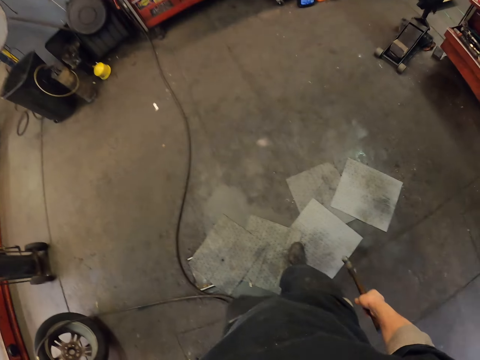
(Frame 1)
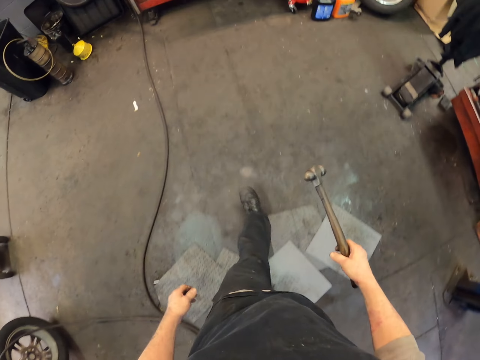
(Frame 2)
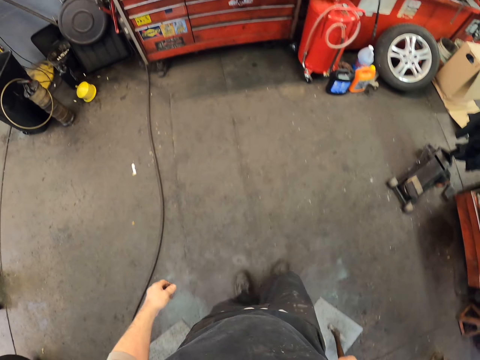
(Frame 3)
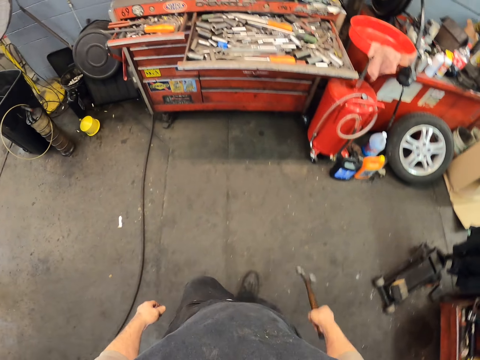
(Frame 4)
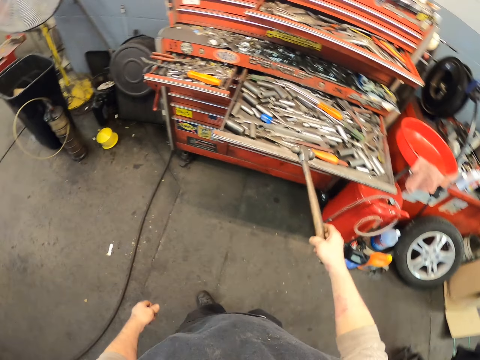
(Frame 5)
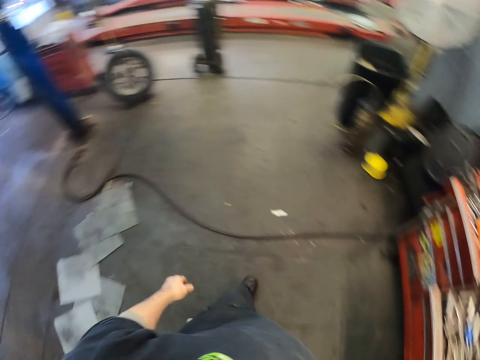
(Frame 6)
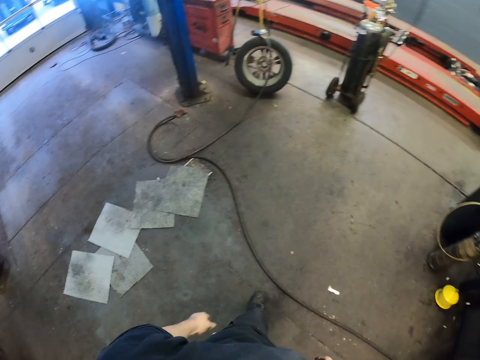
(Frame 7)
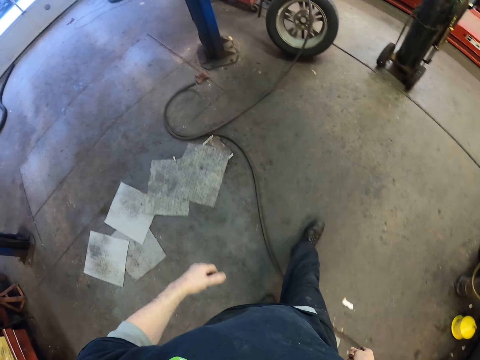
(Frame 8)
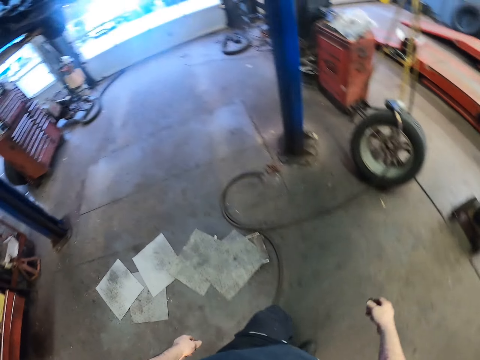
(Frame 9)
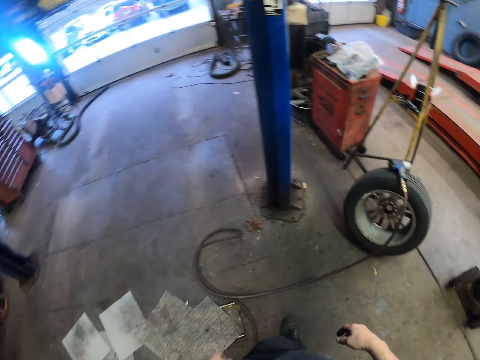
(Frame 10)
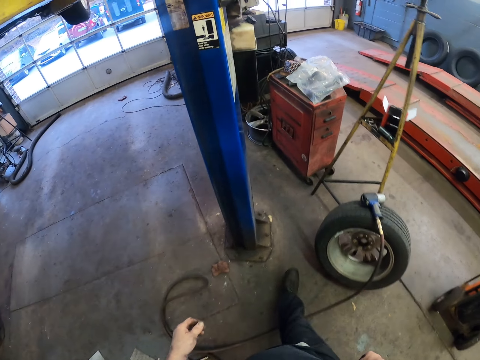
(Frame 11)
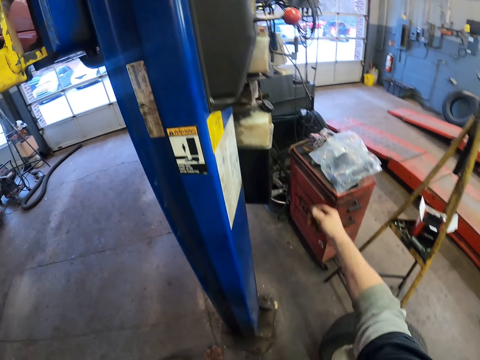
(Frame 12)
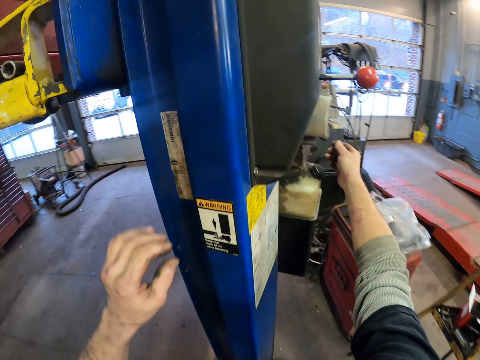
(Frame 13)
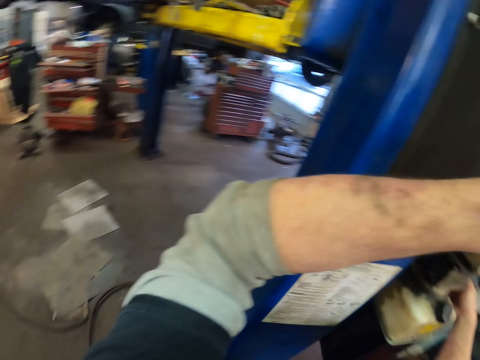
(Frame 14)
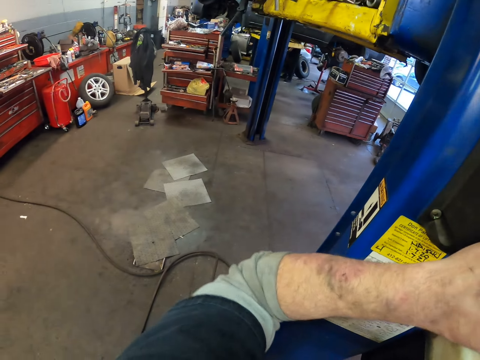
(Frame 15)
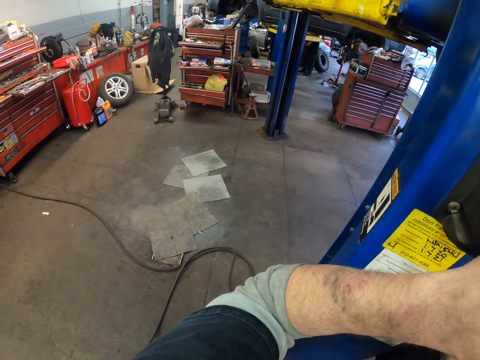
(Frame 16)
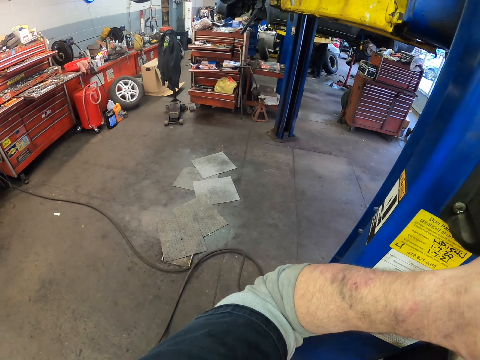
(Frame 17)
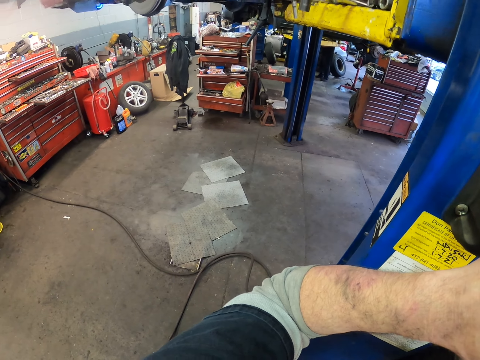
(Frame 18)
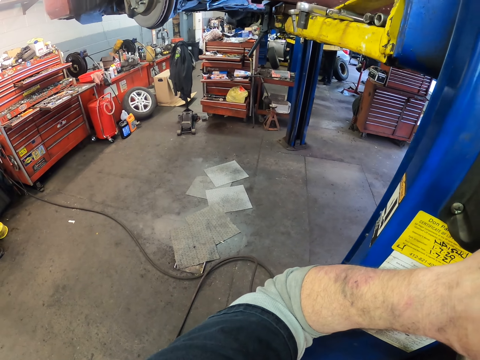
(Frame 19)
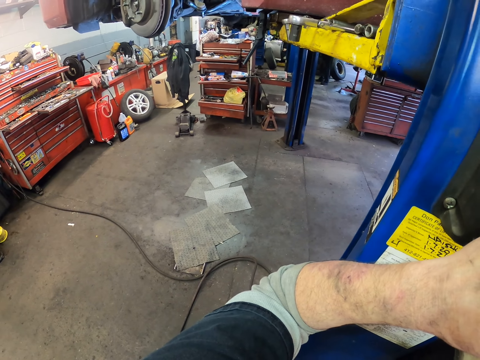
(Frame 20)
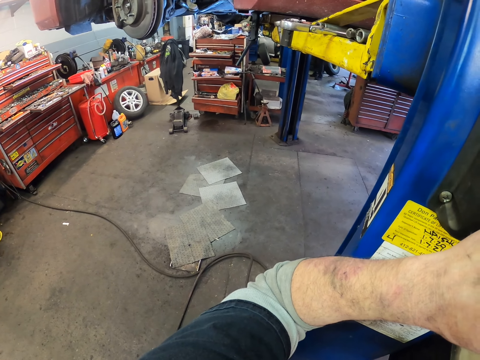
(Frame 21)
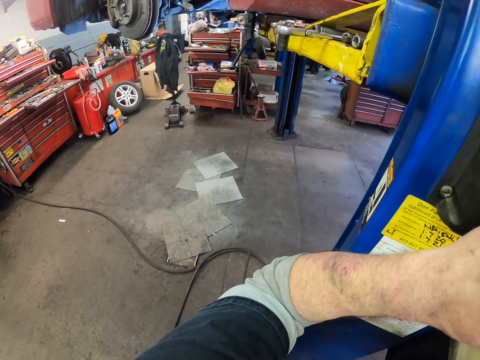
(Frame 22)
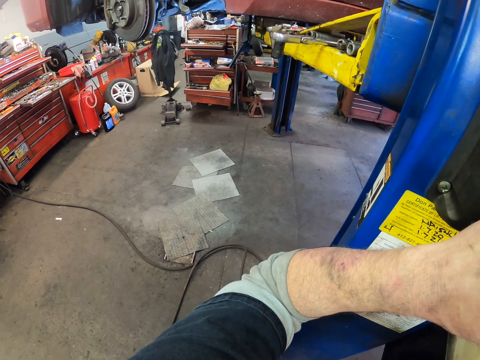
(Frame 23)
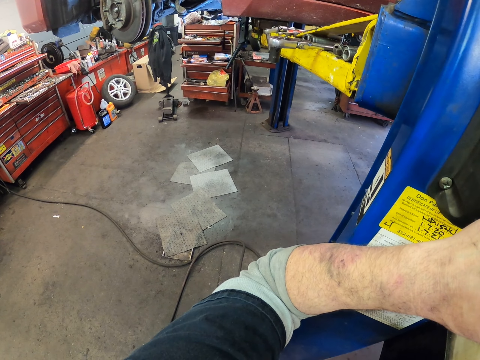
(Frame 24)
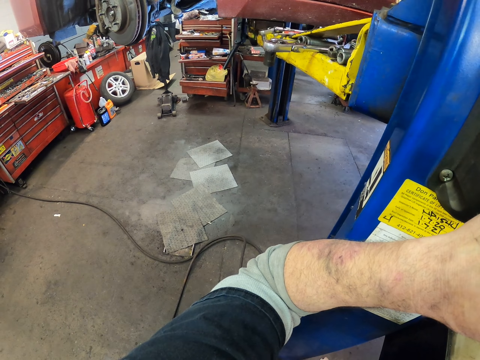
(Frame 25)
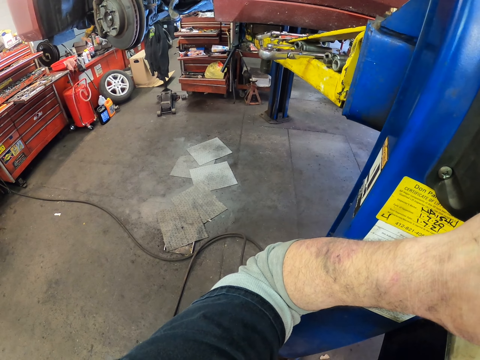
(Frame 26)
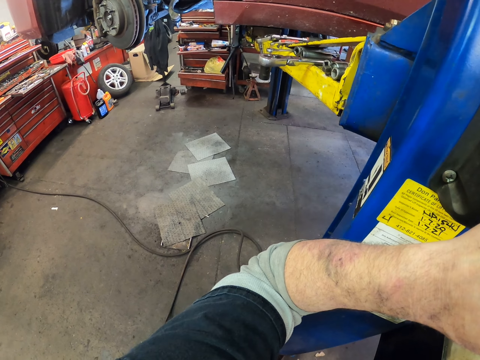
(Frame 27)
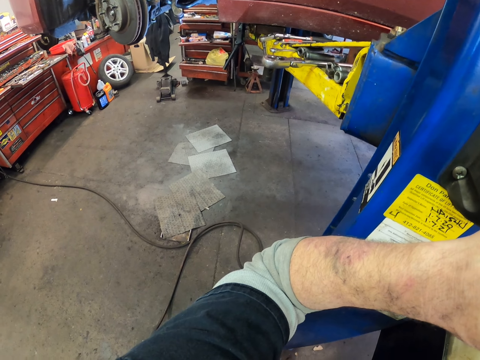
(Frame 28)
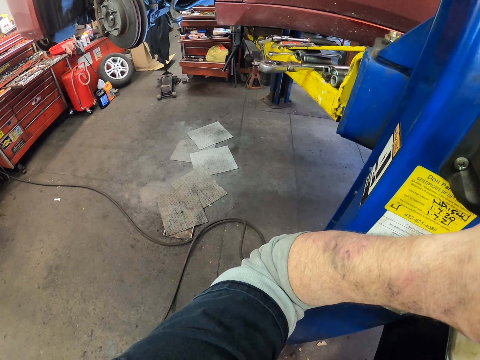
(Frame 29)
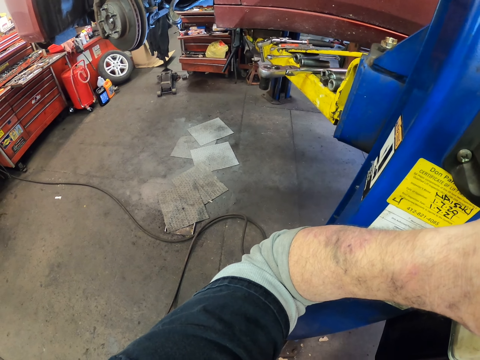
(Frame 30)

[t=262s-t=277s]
The camera wearer walks around. They put the hammer back on the toolbox. They walk around. They press a button. They lower down the vehicle.

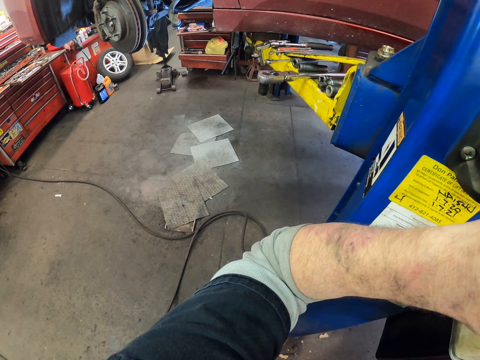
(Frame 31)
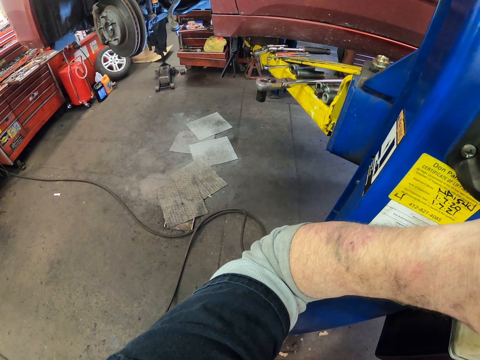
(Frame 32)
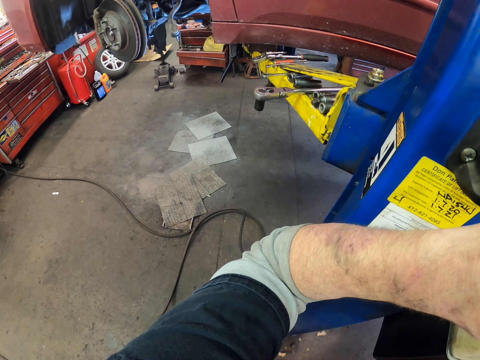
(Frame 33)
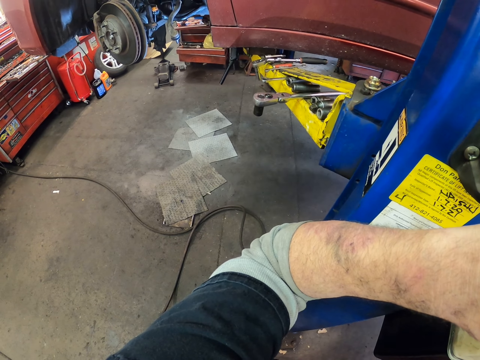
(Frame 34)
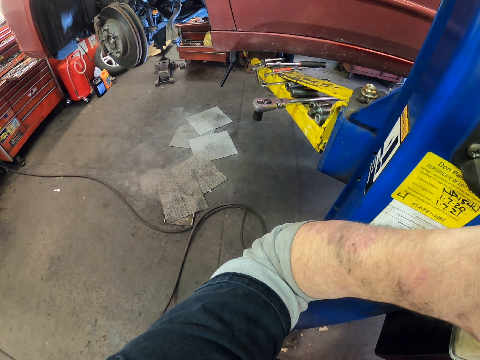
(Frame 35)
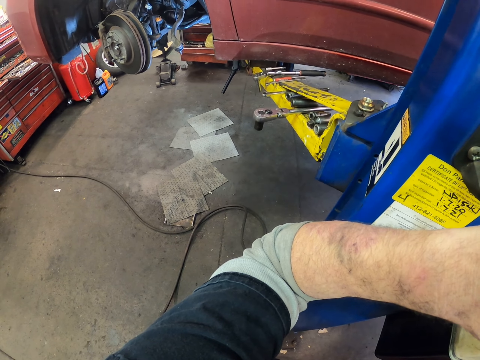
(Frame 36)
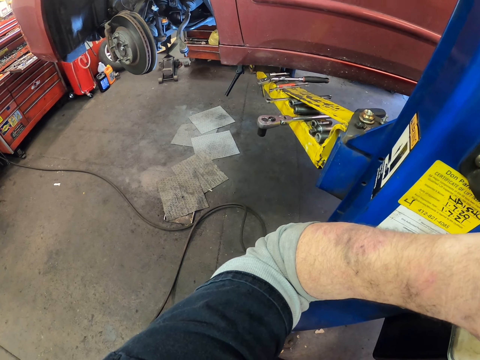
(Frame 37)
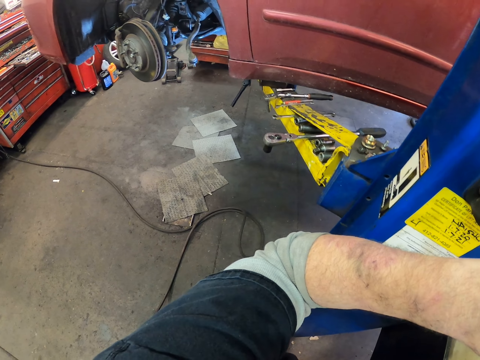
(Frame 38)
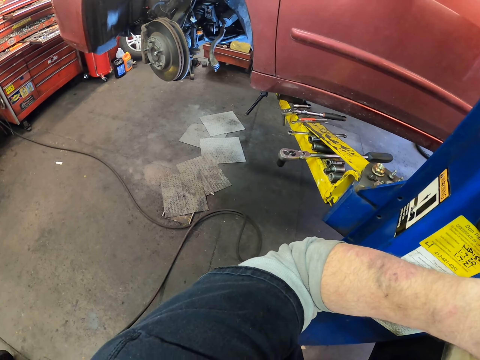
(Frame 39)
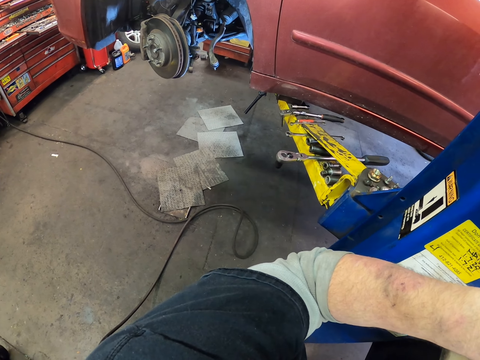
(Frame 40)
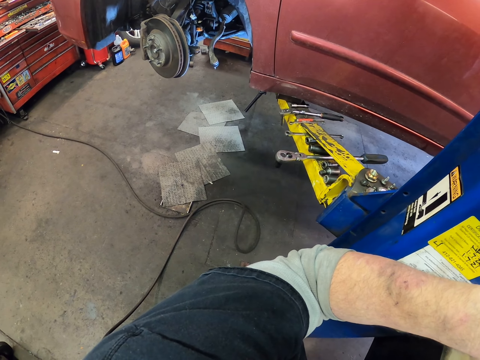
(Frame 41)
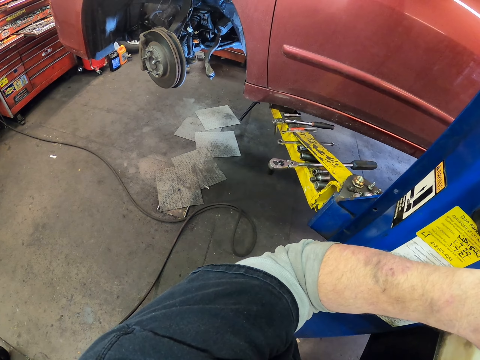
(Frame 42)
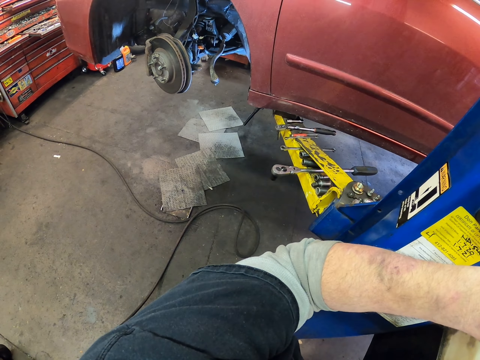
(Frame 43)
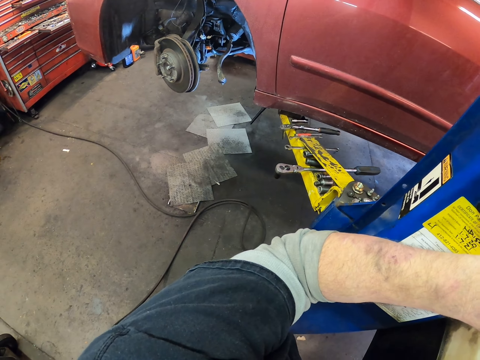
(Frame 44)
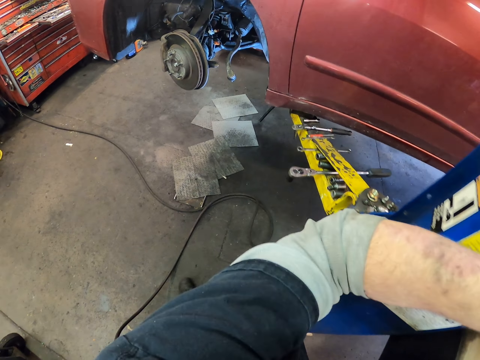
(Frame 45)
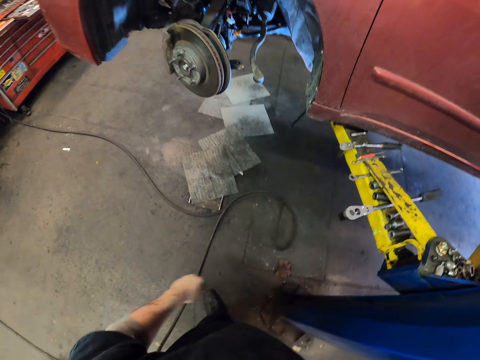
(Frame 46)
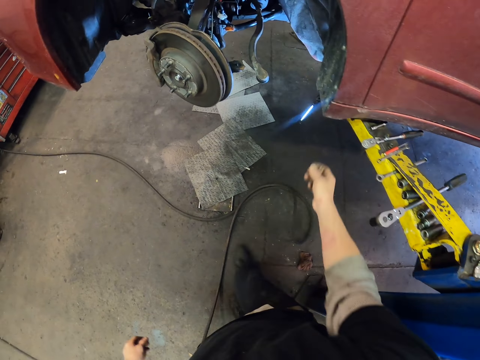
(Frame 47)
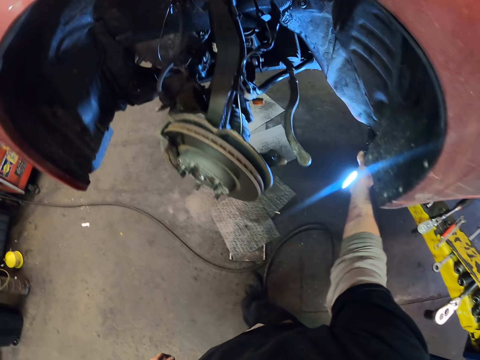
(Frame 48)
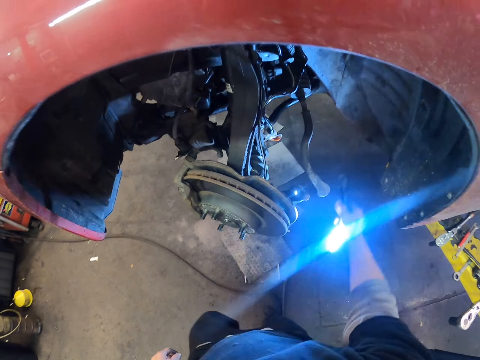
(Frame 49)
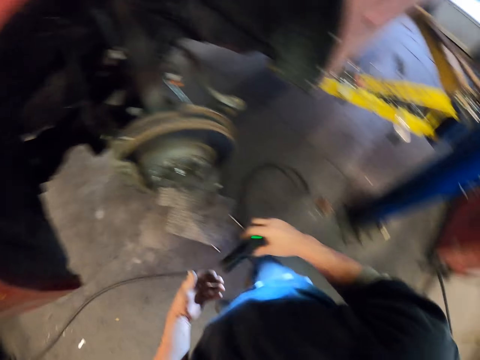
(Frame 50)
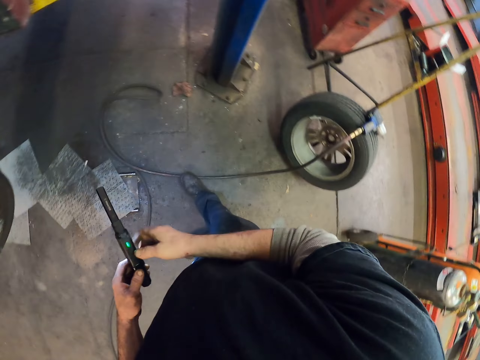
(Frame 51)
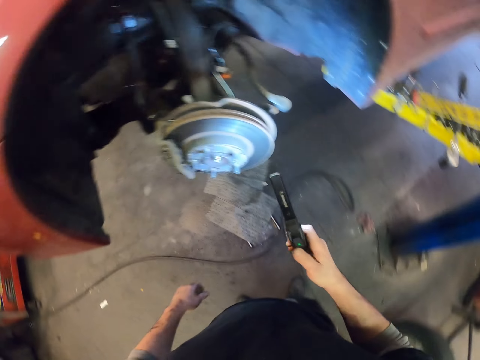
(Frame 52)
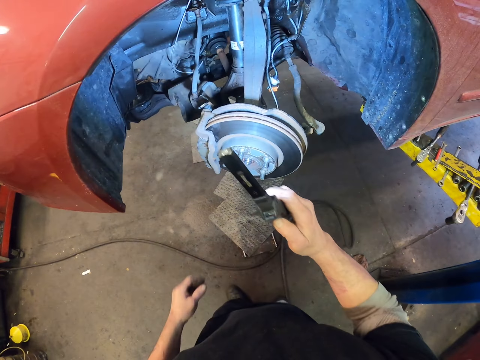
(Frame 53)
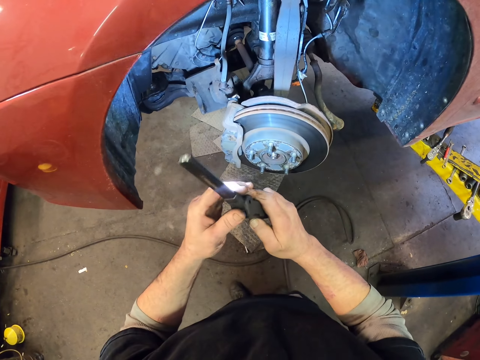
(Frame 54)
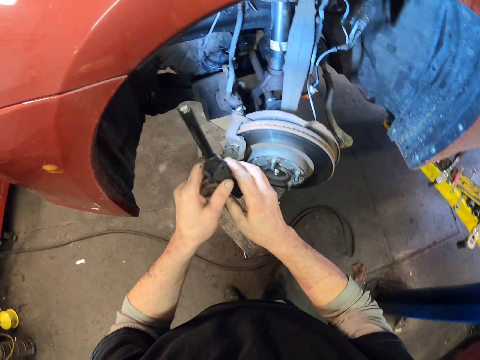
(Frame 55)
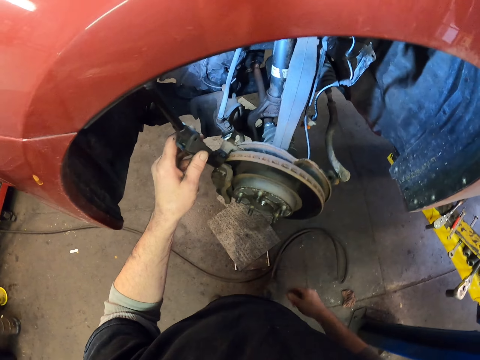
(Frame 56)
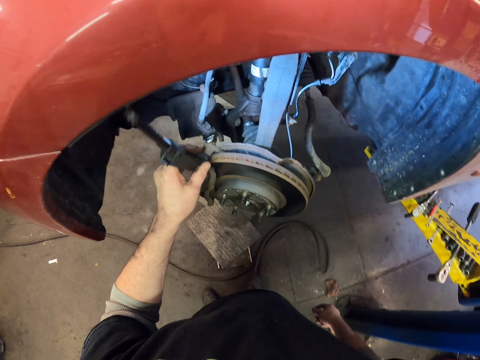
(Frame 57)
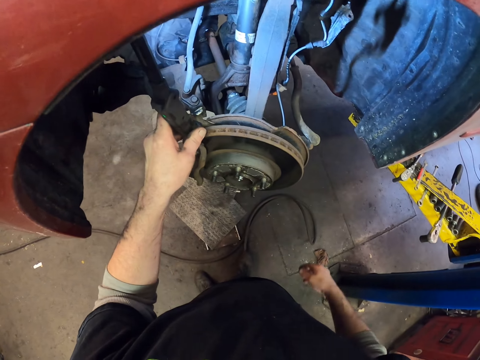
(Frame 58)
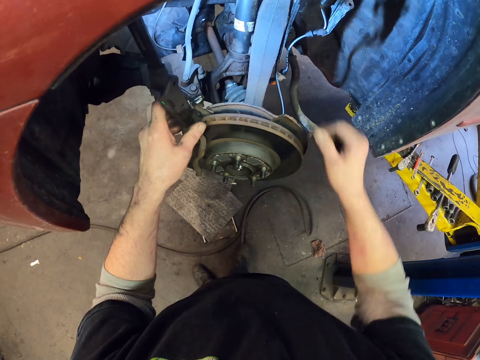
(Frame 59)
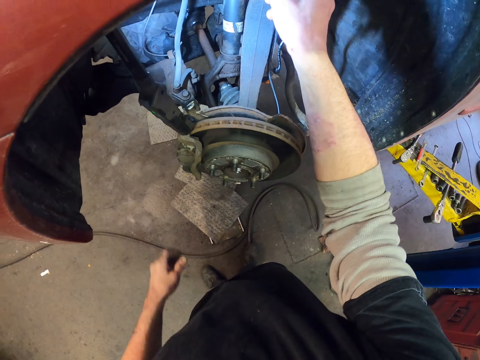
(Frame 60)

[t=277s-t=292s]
The camera wearer takes the hand light from the vehicle. They light the car. They put the hand light on the metal.
